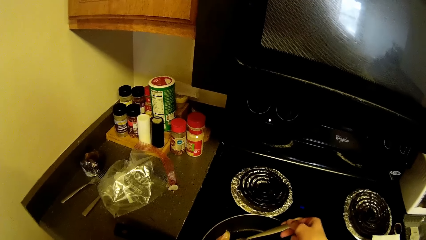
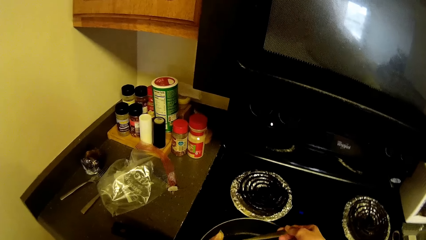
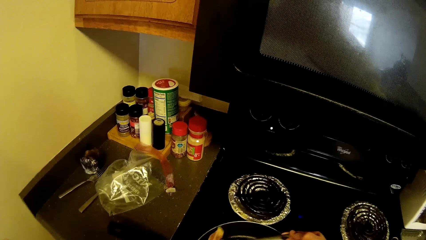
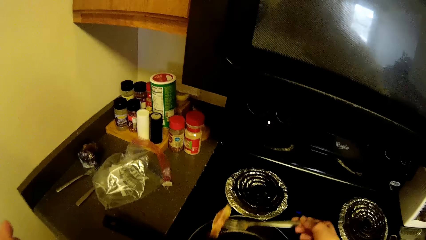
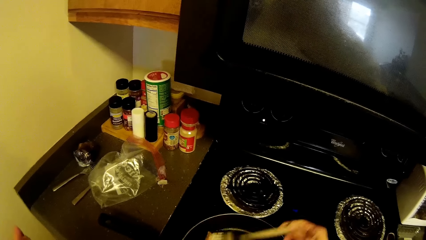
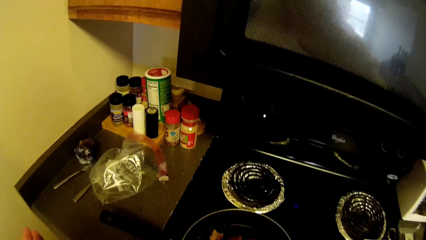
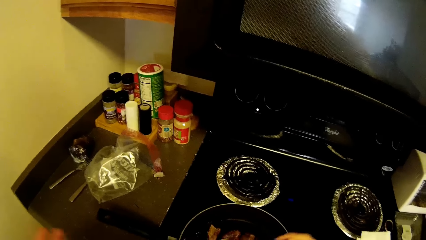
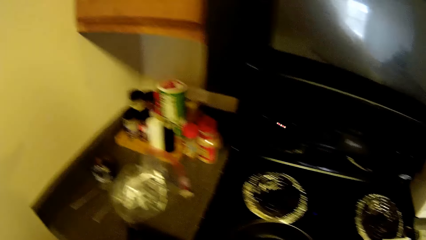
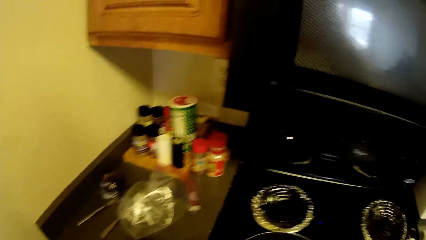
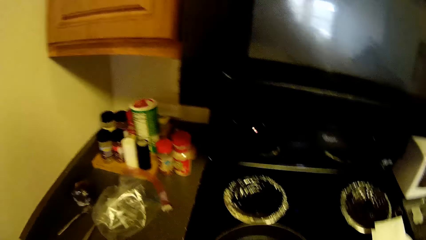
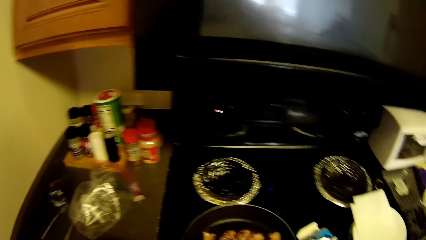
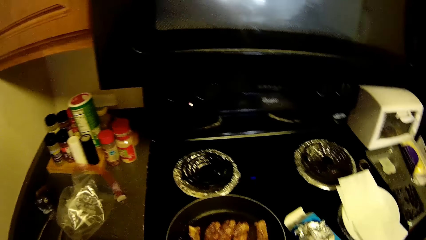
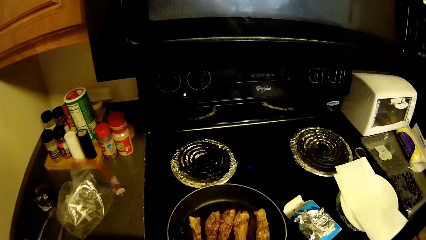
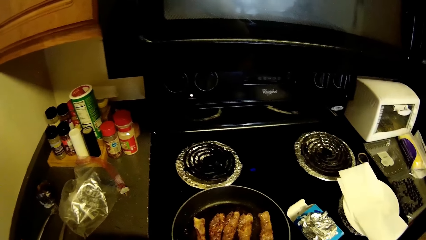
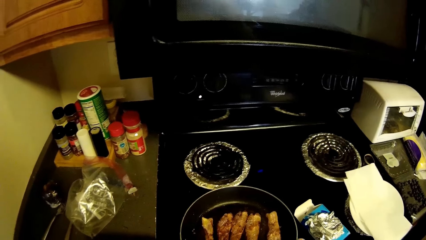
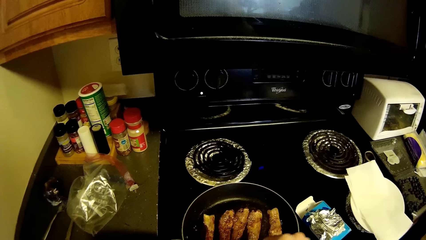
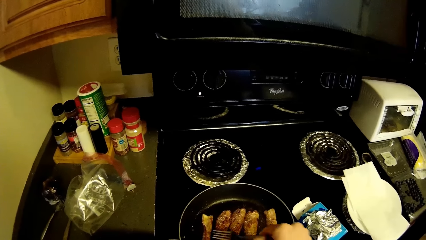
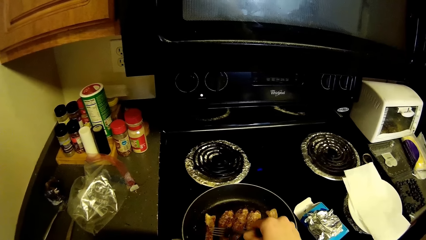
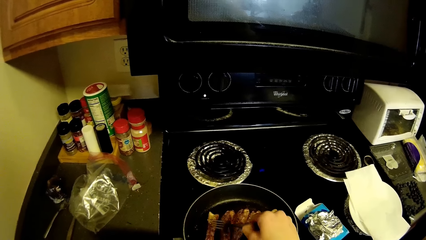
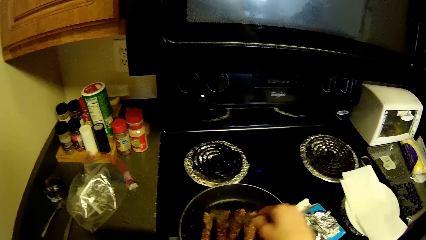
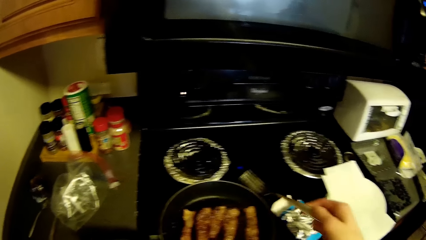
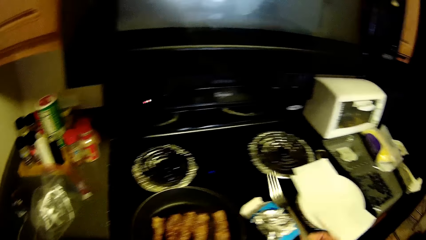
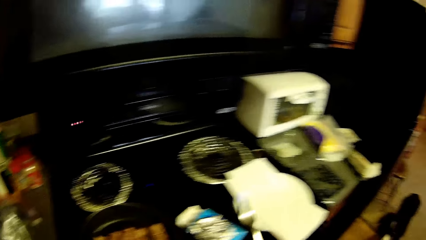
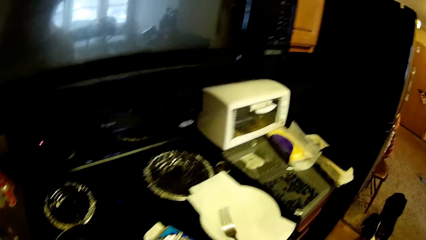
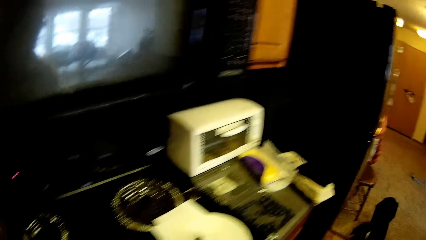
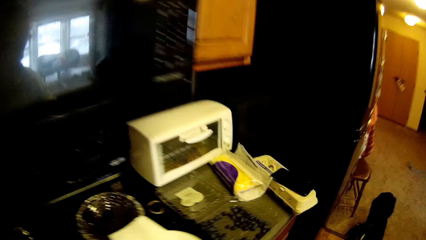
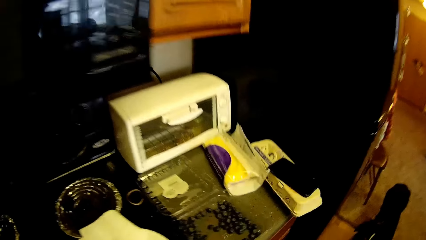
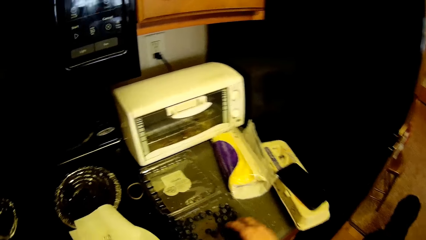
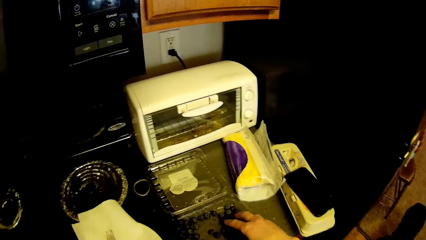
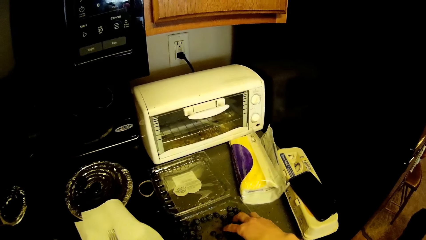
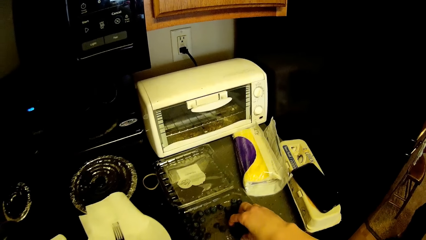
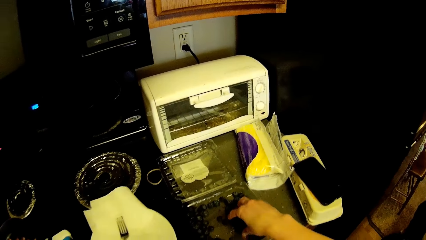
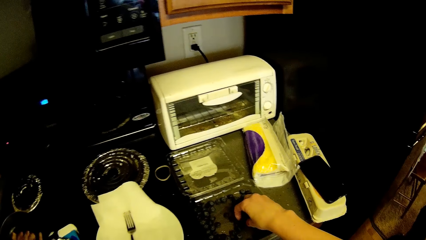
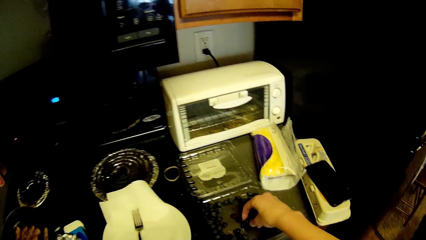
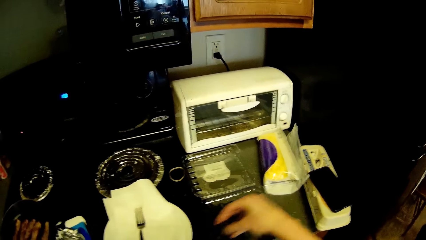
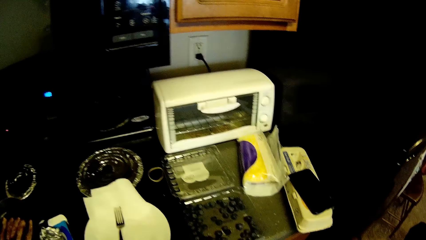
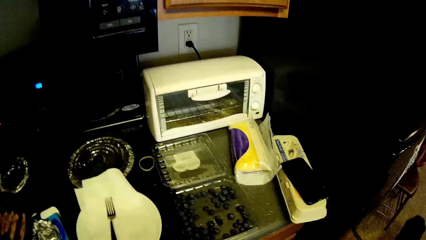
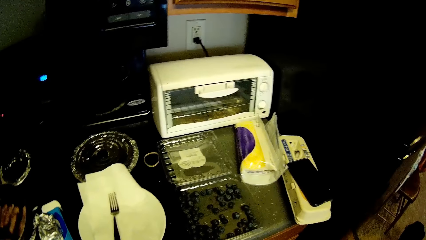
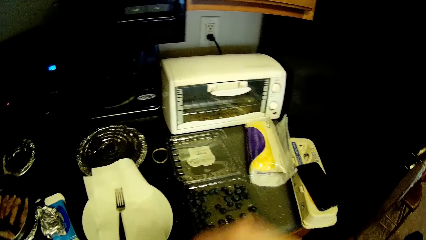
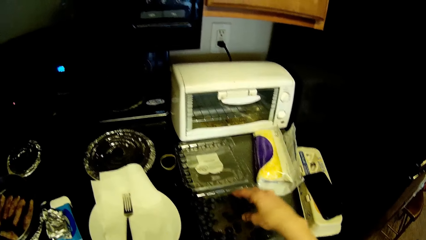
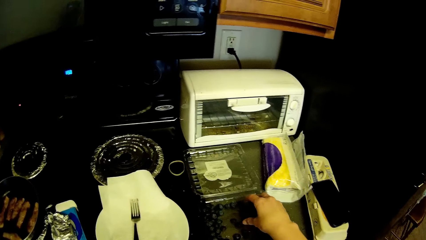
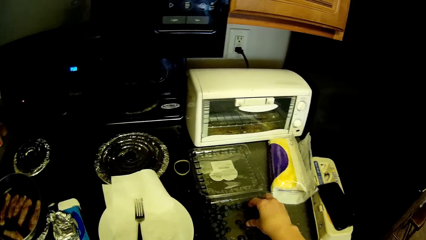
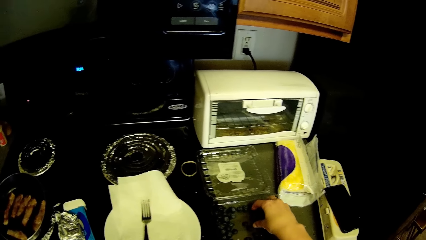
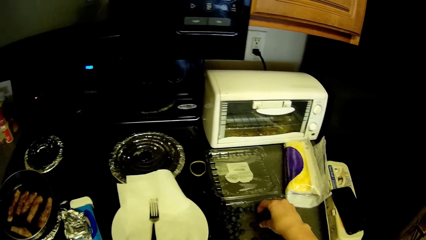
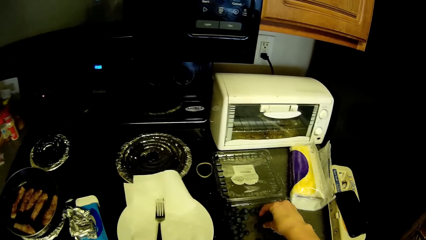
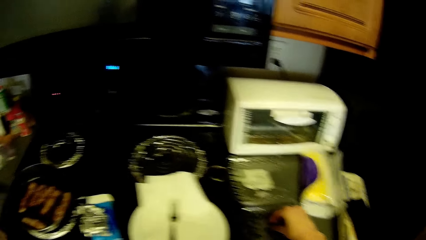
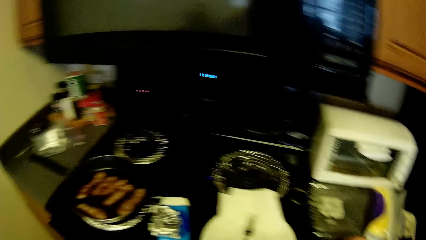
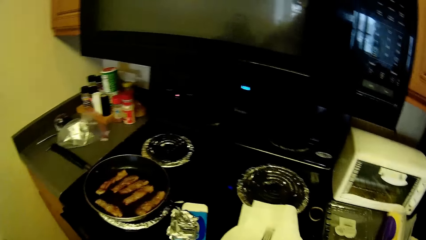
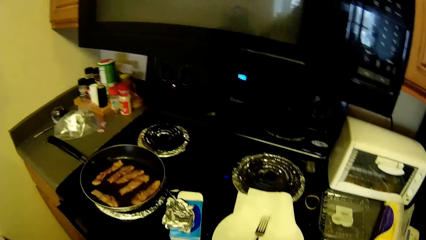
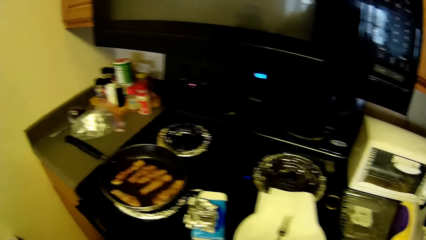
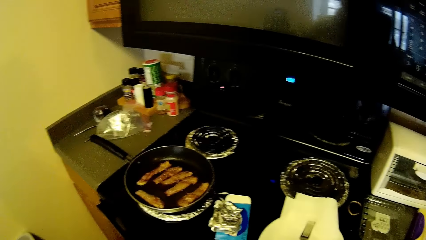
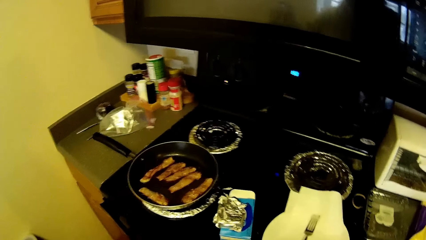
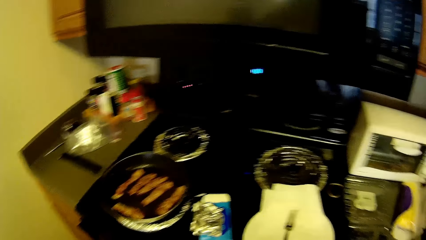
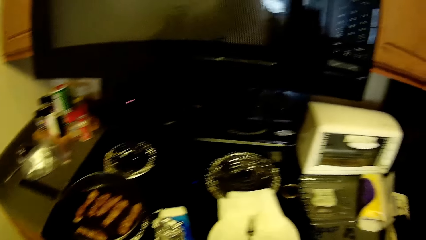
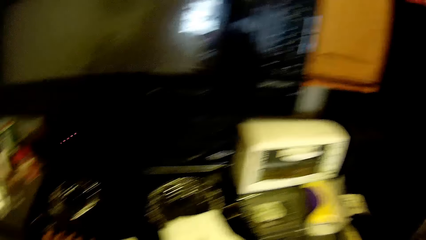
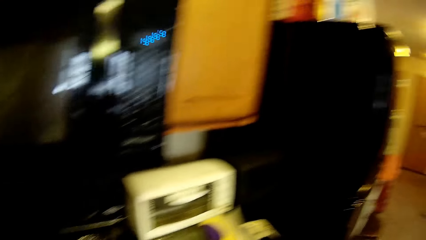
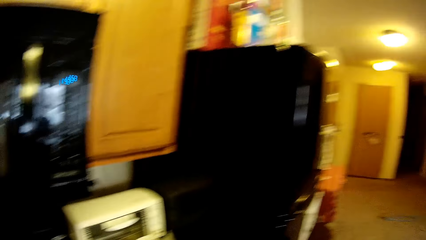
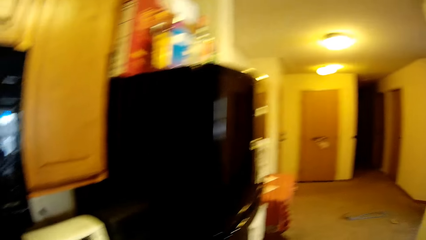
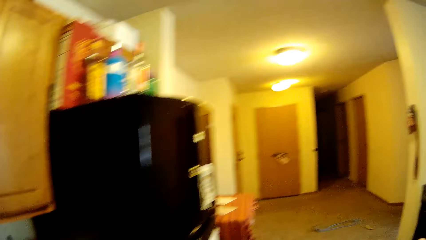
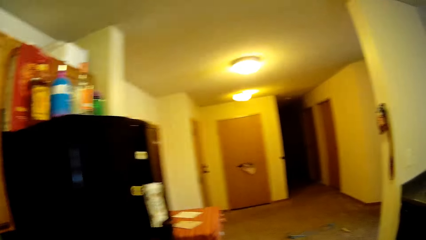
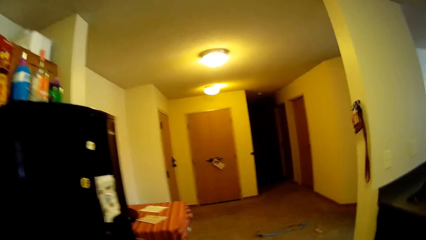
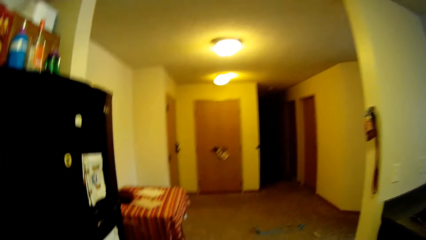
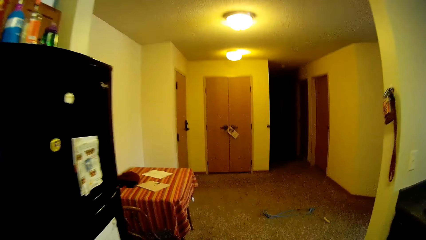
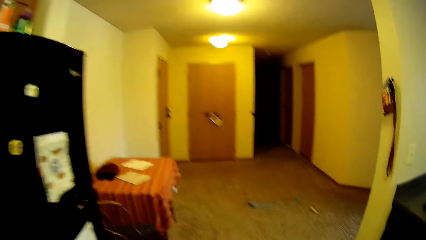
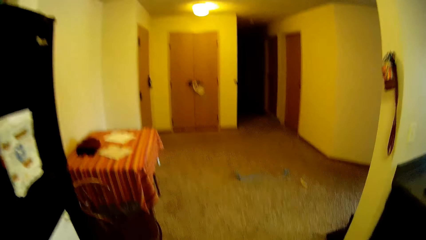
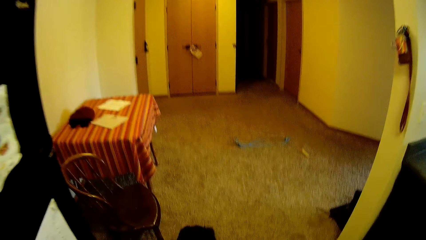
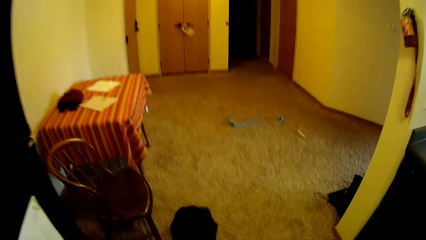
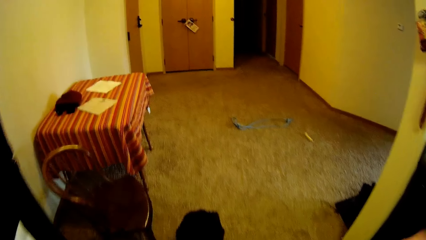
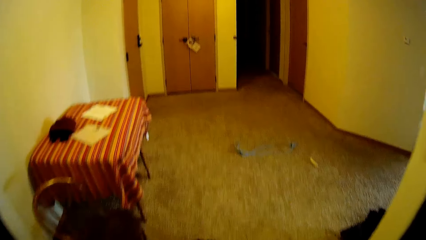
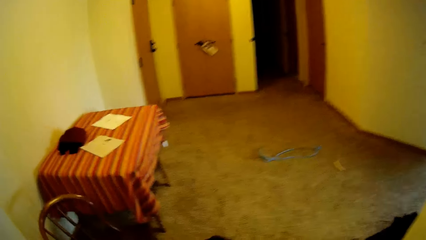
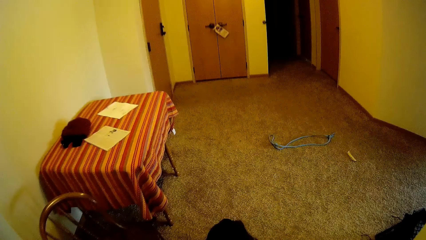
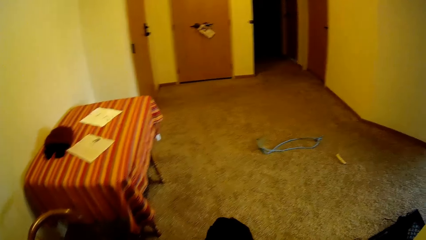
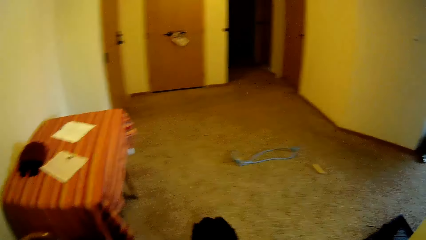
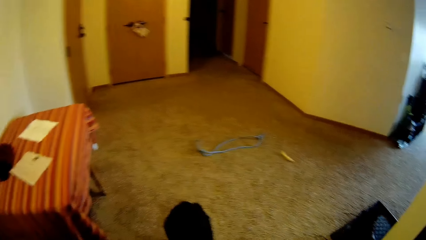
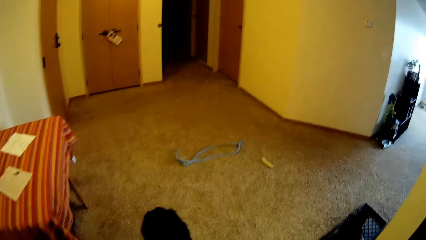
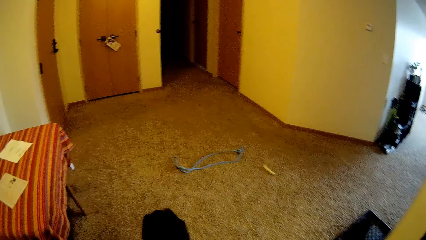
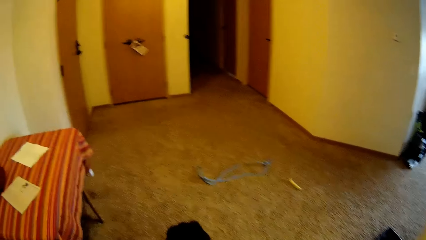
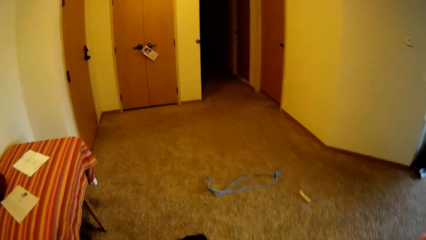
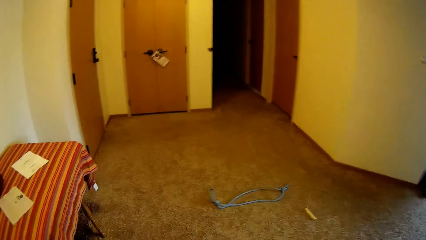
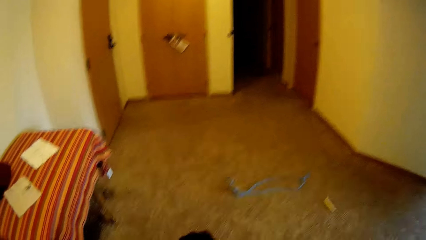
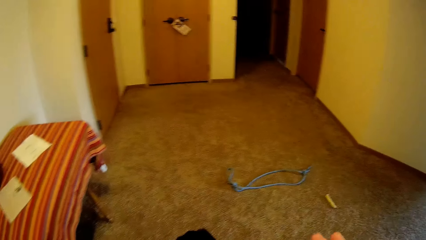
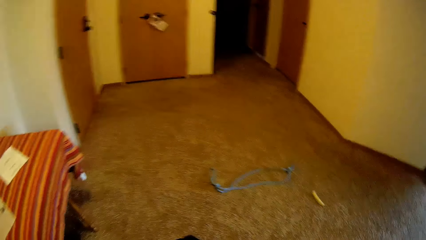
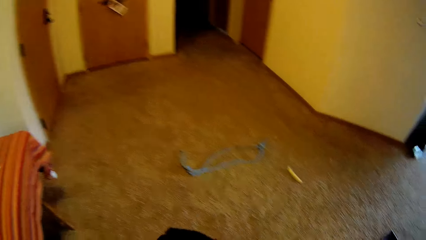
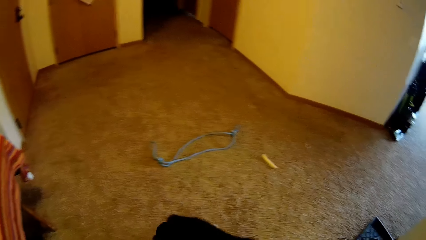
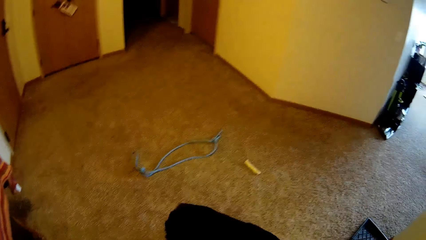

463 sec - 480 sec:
The camera wearer drops the fork on the table with the spoon in his right hand, on top of a serviette. He picks the dog treats from the plate on the table with his right hand. He walks towards the dog.
